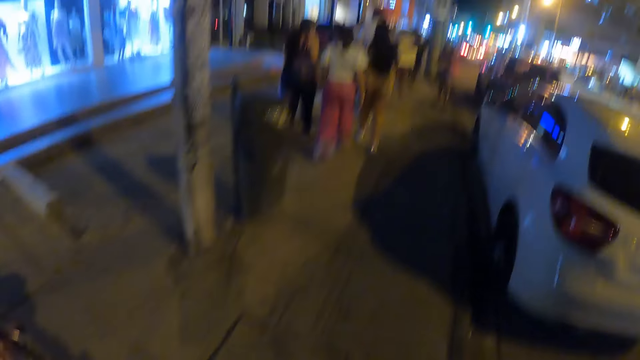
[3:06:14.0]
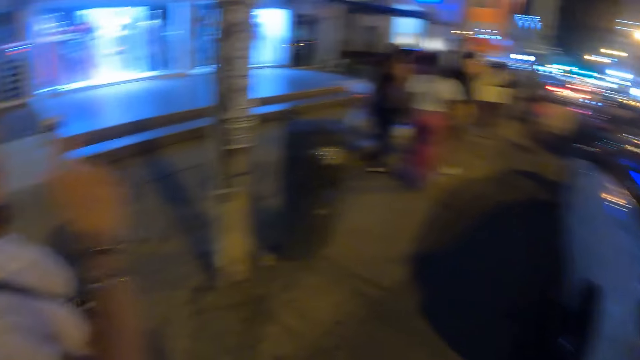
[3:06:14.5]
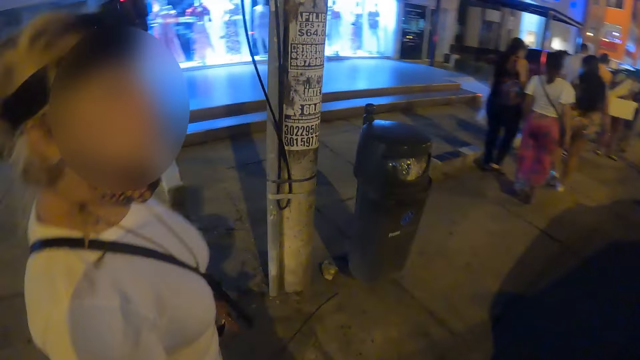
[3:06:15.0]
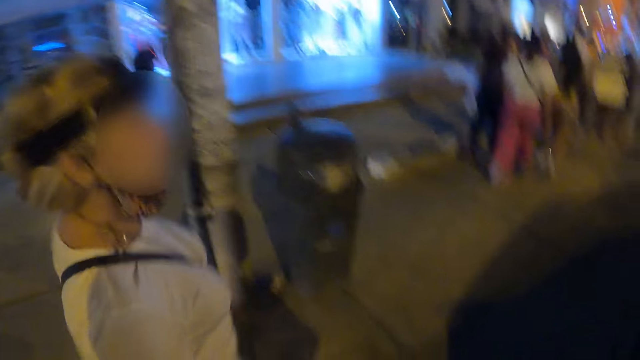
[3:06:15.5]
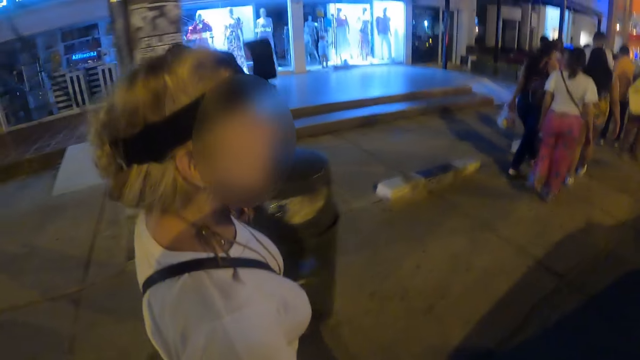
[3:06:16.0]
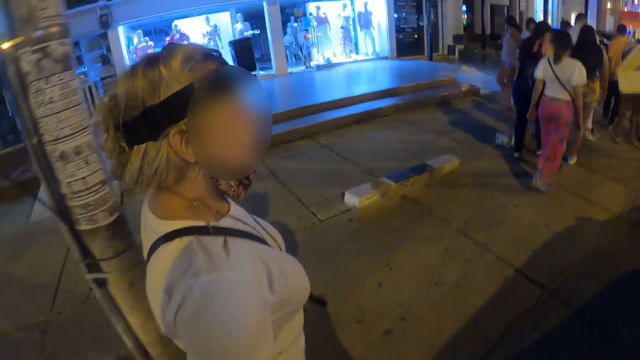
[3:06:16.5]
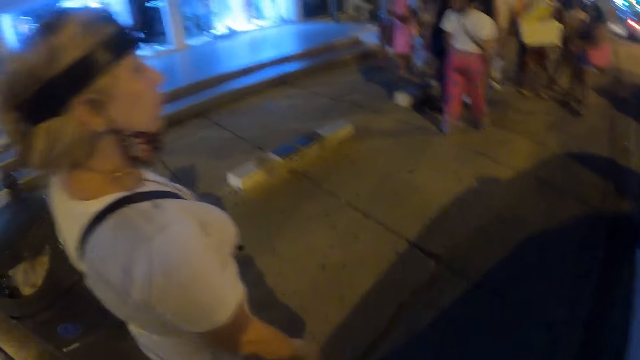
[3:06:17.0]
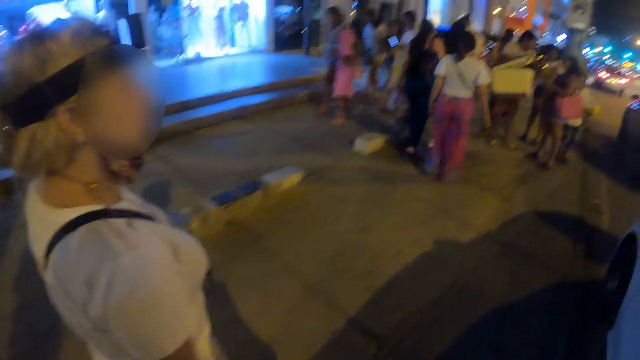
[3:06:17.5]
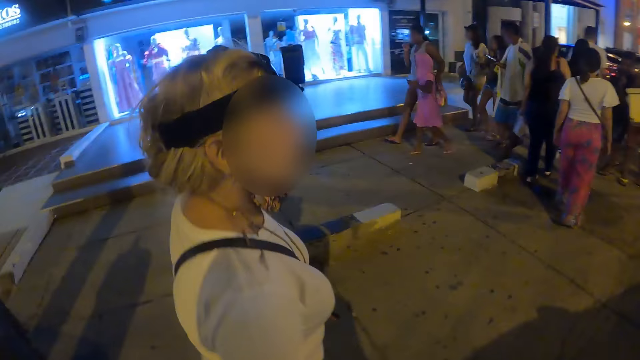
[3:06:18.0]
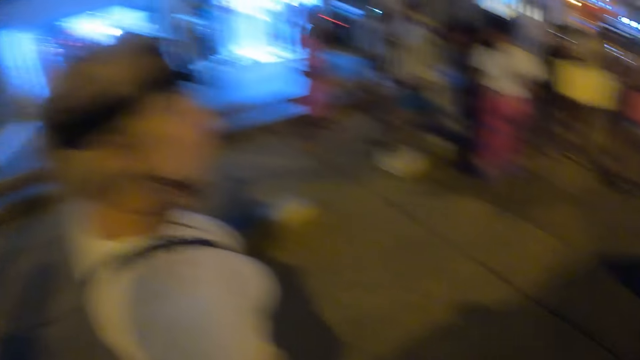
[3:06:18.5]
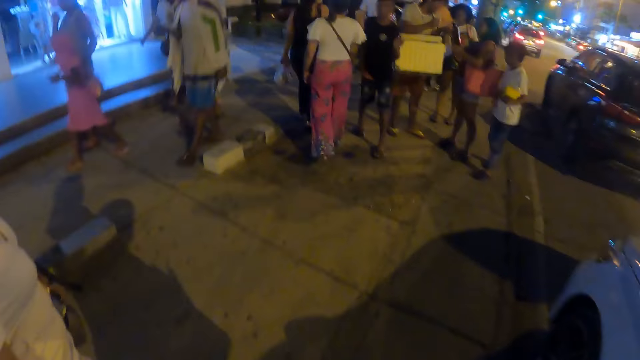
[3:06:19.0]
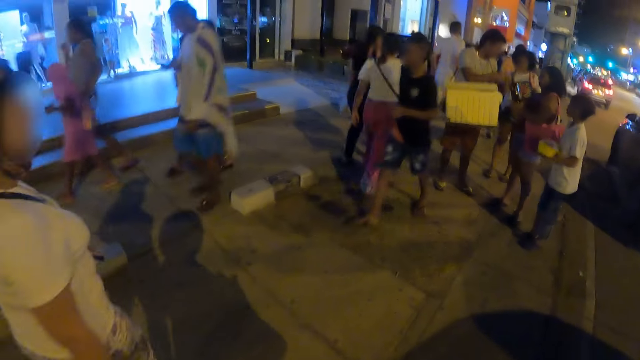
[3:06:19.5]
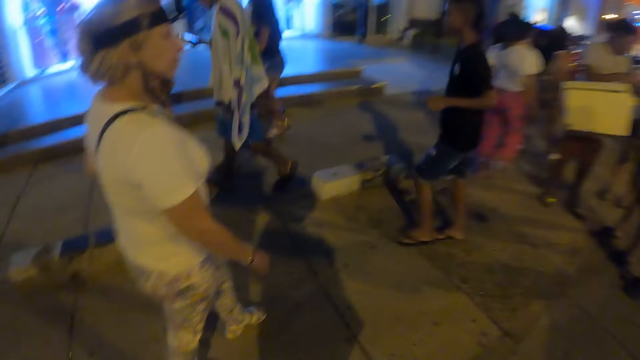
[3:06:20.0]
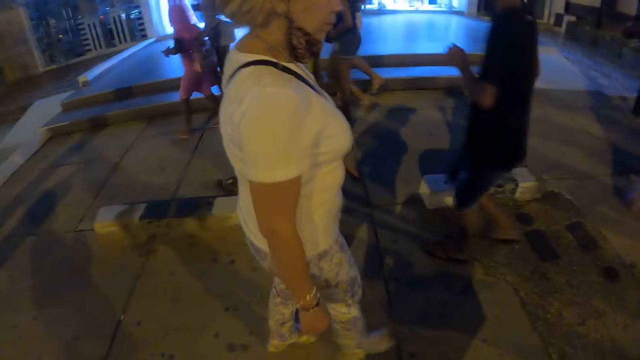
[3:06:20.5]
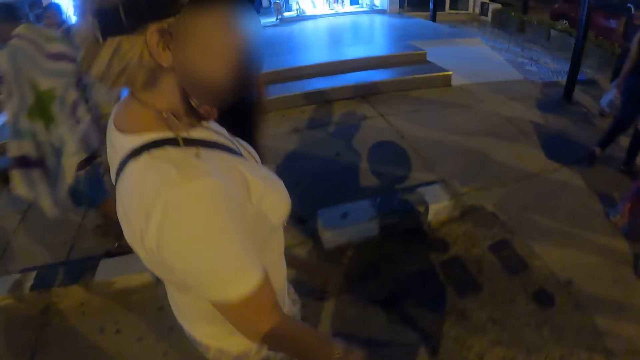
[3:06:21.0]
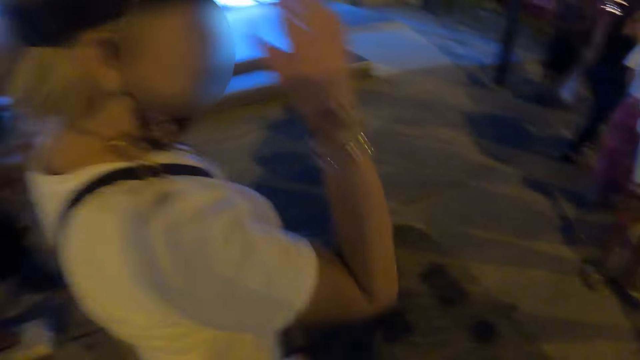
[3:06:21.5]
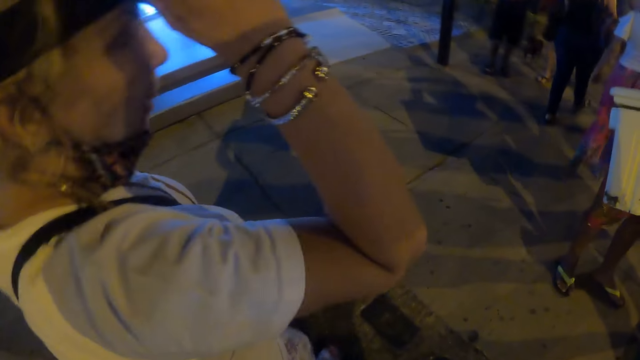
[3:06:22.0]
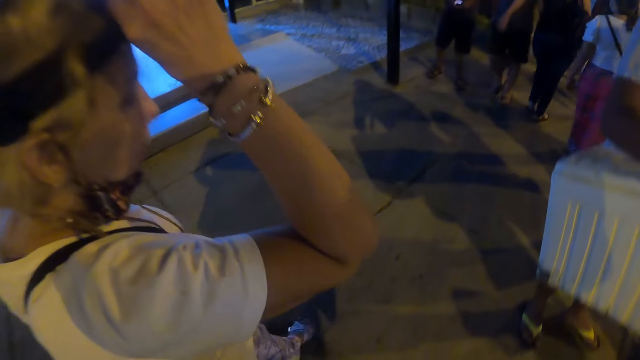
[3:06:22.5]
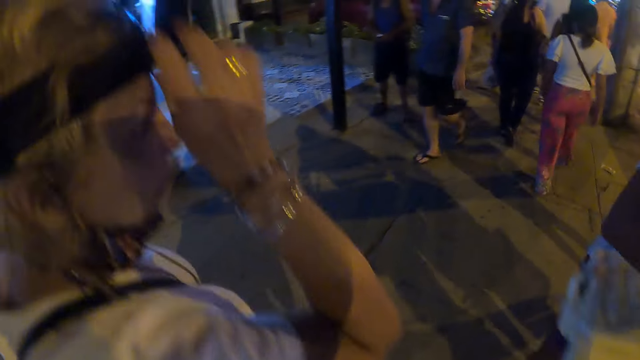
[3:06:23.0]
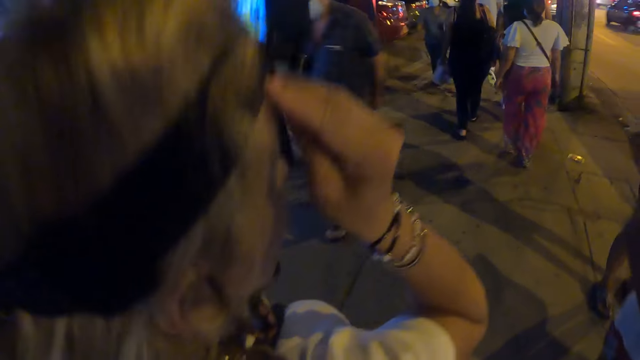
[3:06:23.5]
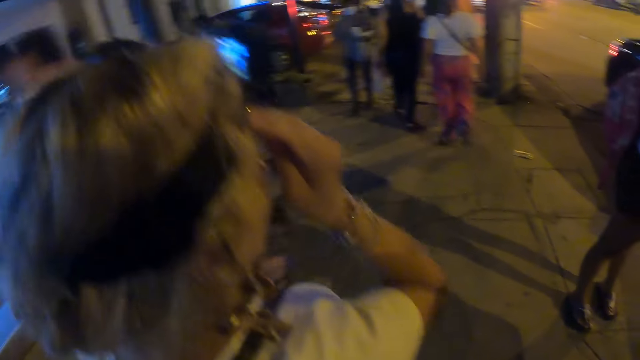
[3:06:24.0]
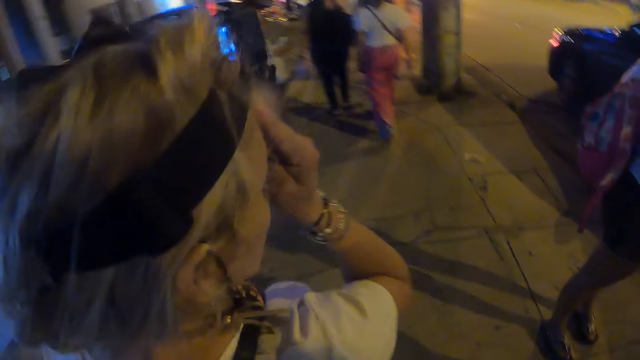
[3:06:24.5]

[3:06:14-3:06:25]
A woman walks on the sidewalk. The woman adjusts the camera.

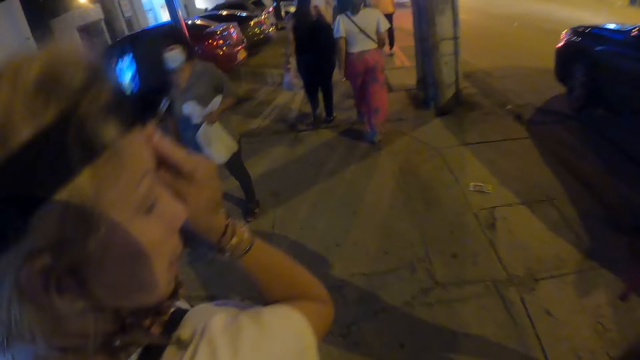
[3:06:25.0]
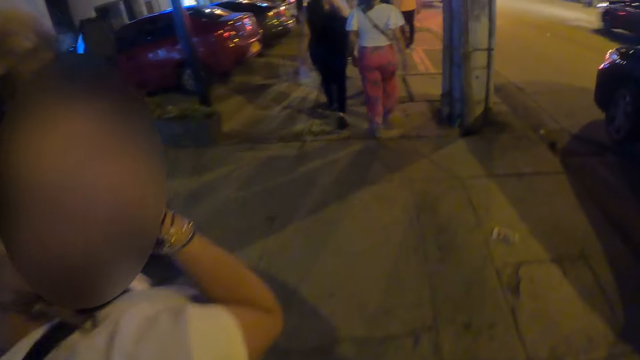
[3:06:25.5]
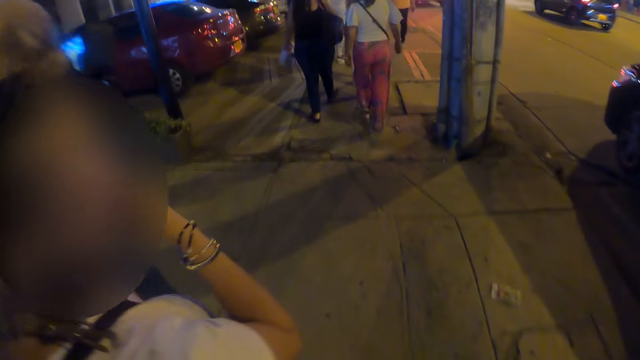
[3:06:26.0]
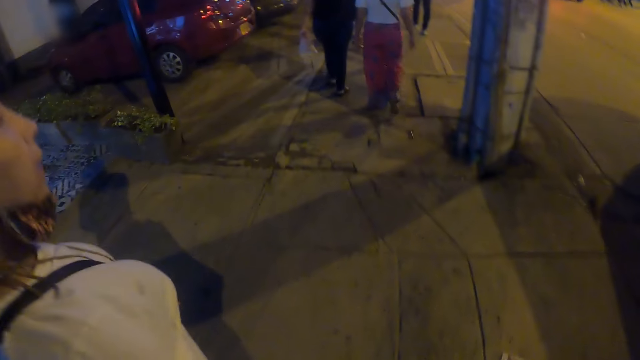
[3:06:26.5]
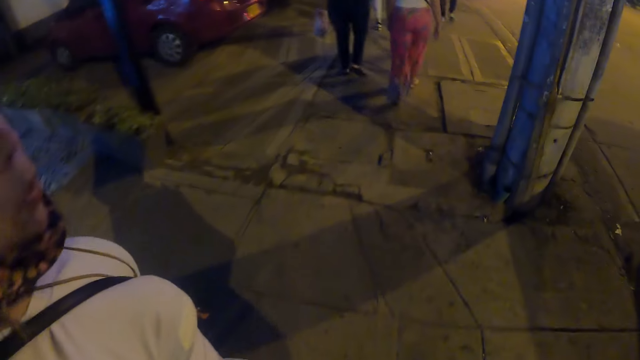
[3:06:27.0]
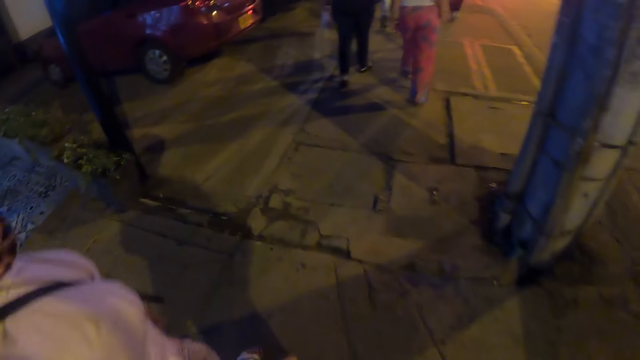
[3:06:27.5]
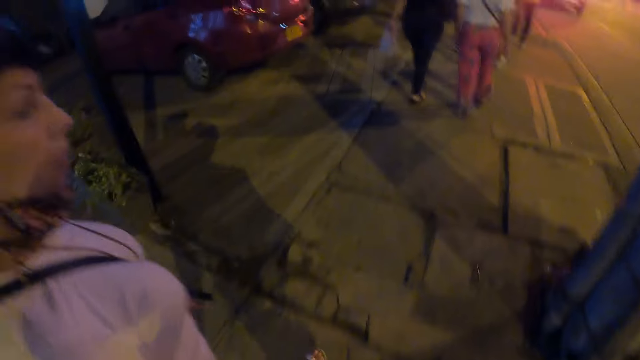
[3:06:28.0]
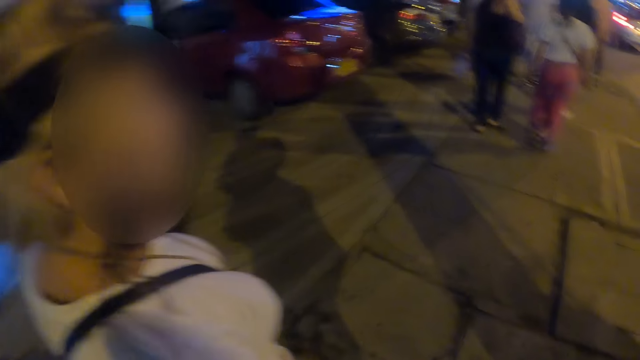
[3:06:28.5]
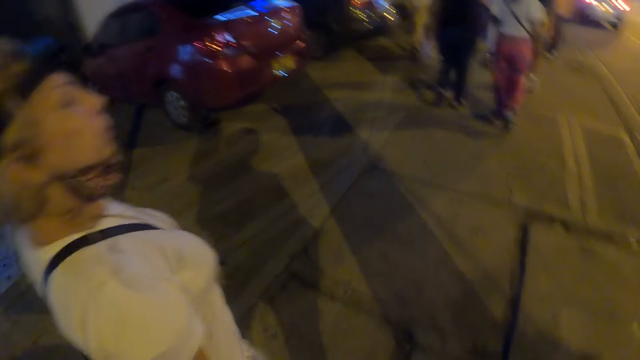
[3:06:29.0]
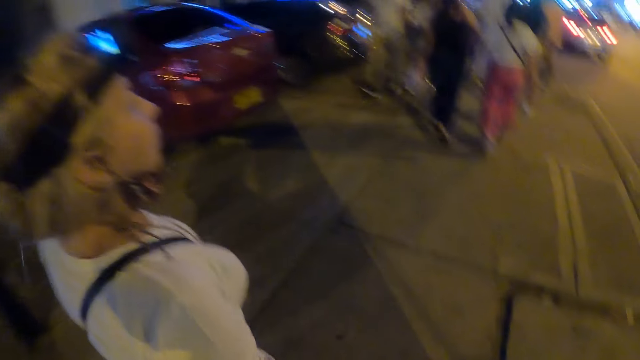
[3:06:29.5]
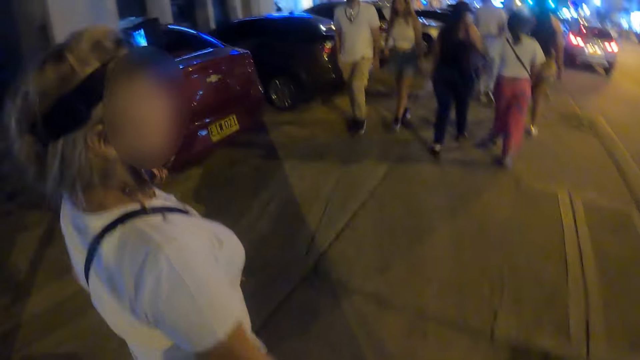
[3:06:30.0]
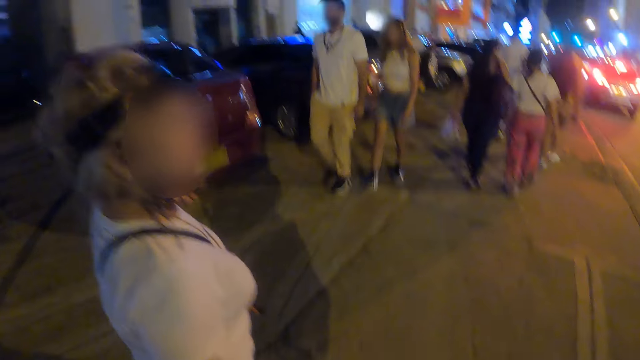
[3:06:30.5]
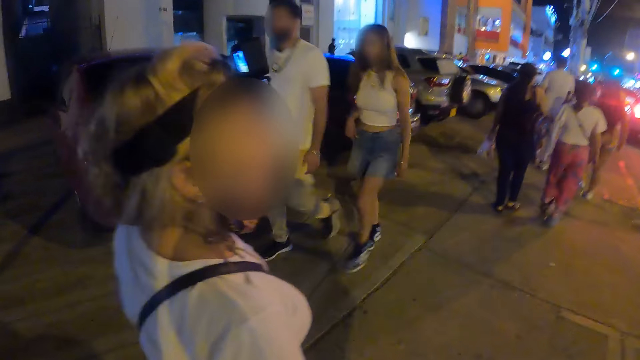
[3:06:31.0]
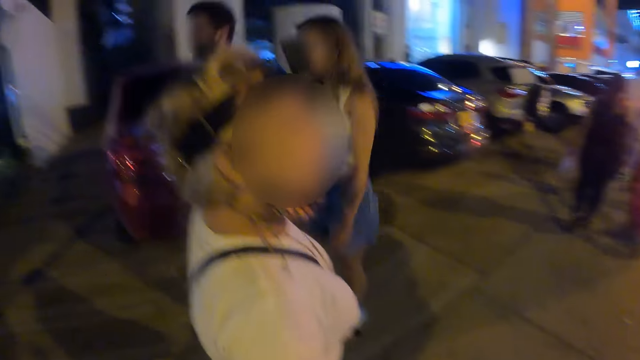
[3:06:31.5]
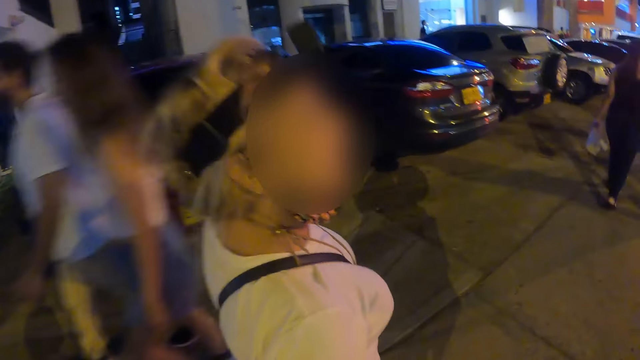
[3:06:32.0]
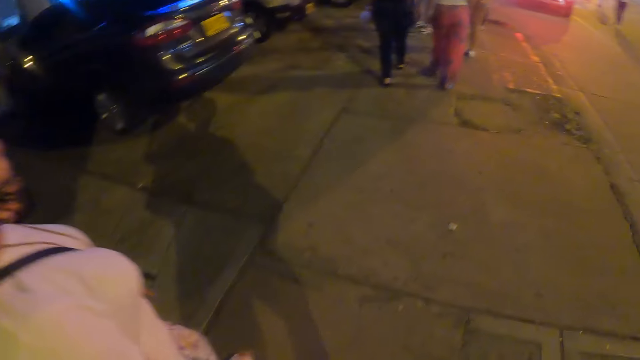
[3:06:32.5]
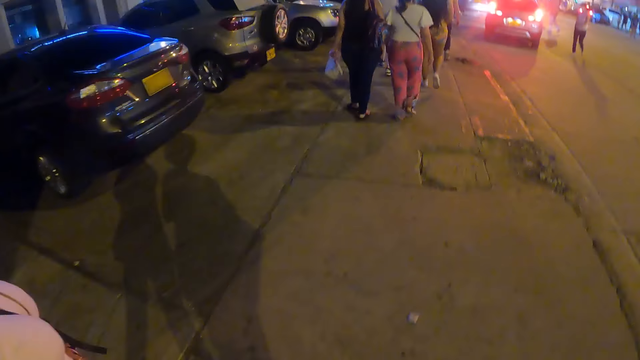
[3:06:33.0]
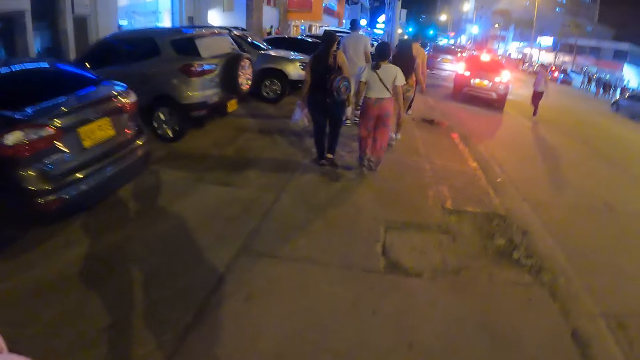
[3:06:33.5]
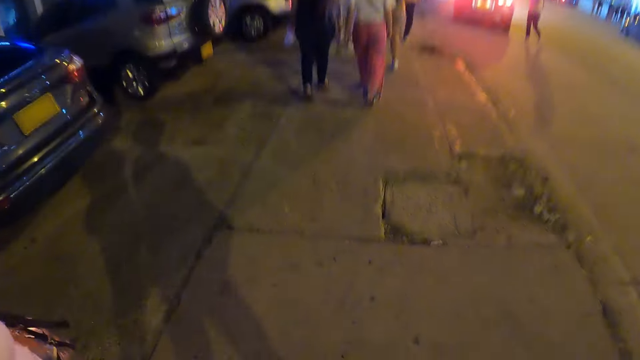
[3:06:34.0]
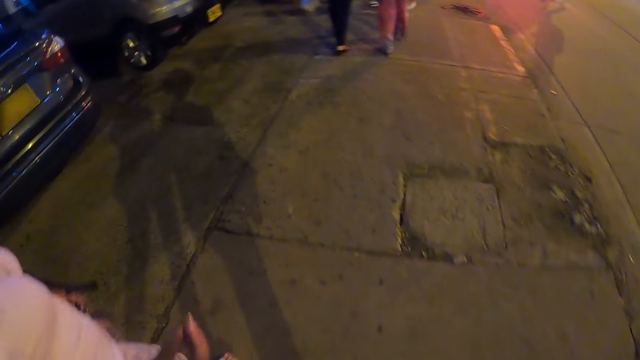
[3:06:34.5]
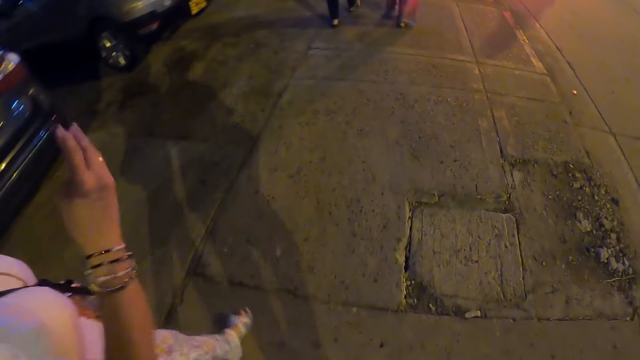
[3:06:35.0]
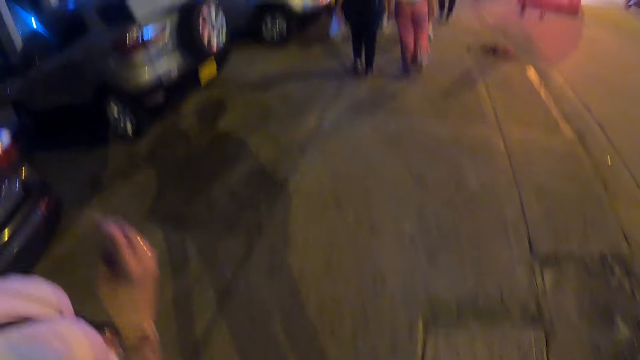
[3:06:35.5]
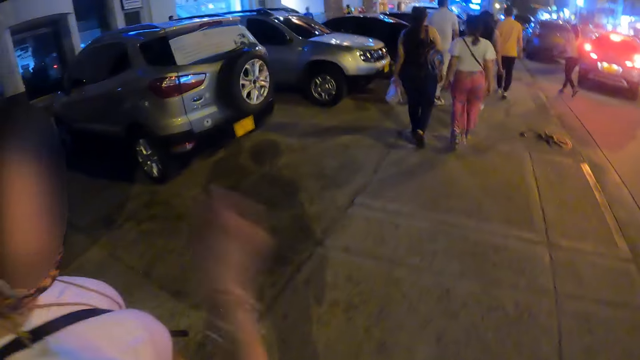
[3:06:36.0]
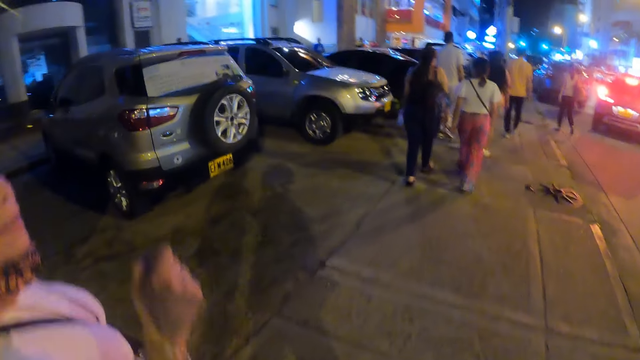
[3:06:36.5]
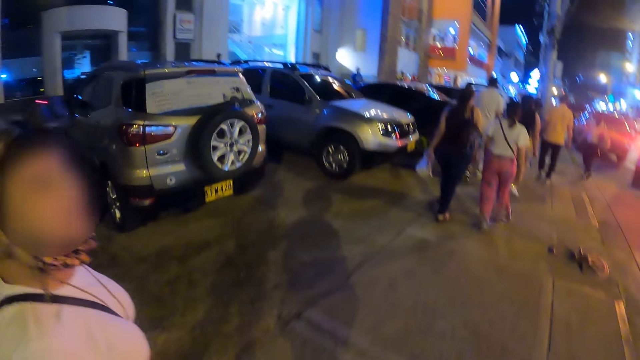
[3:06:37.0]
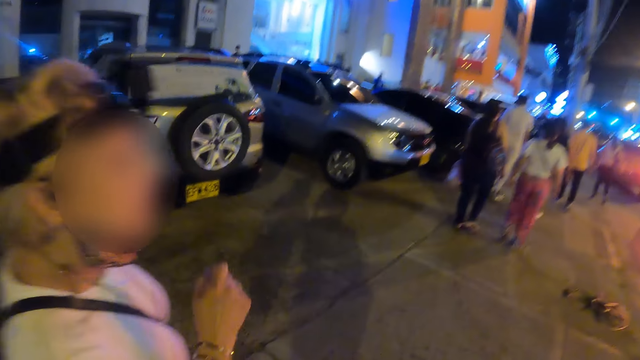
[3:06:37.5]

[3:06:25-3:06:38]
A woman drops her hands. The woman walks on the sidewalk. The woman interacts with the camera wearer.
